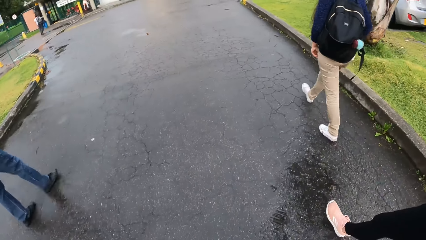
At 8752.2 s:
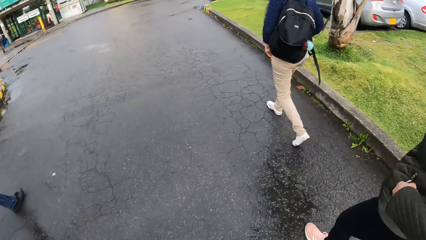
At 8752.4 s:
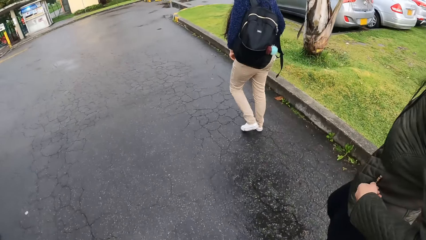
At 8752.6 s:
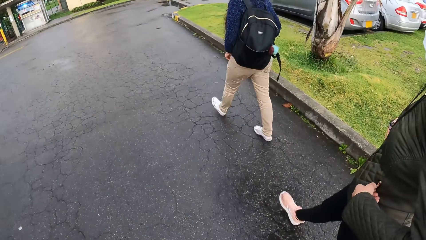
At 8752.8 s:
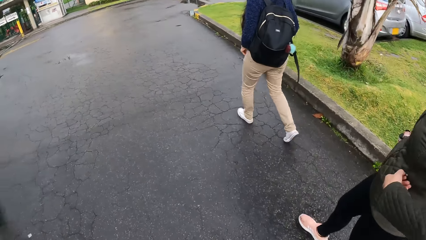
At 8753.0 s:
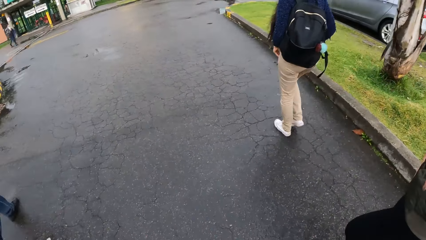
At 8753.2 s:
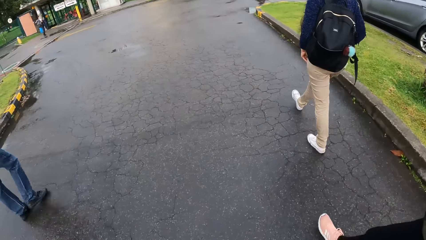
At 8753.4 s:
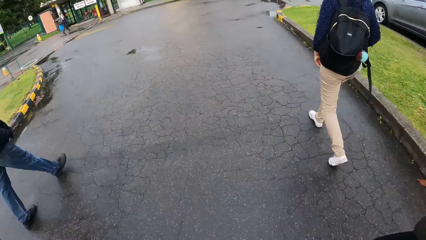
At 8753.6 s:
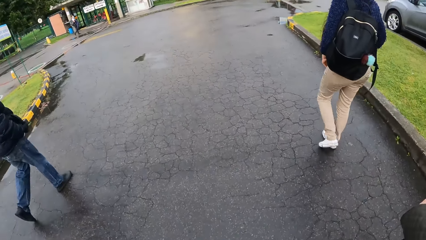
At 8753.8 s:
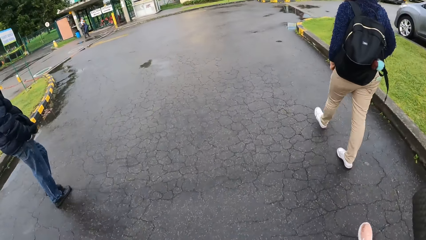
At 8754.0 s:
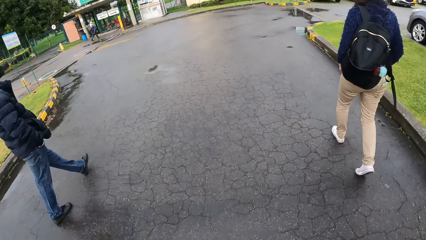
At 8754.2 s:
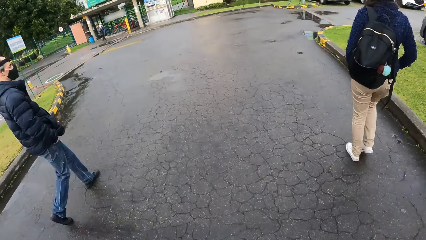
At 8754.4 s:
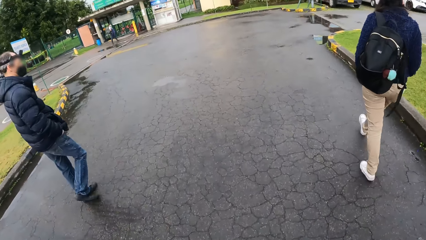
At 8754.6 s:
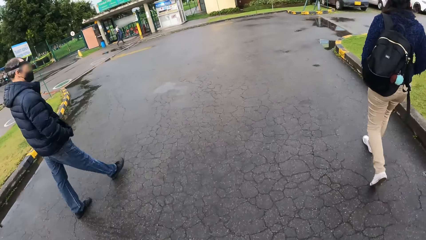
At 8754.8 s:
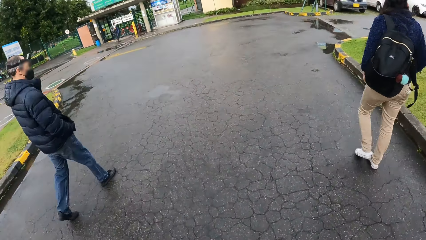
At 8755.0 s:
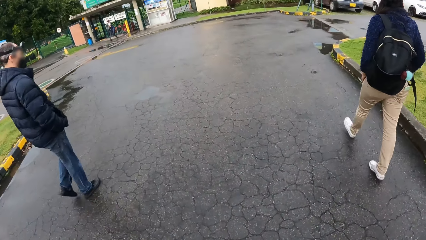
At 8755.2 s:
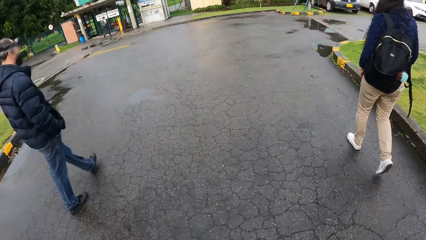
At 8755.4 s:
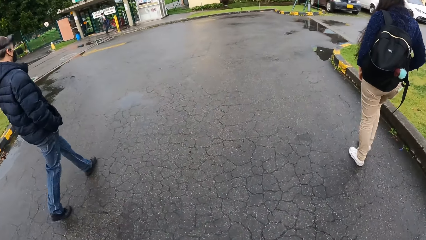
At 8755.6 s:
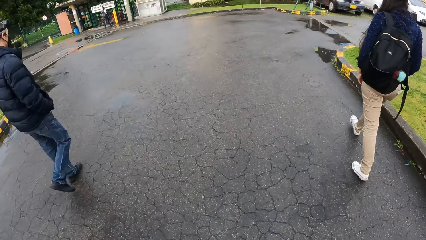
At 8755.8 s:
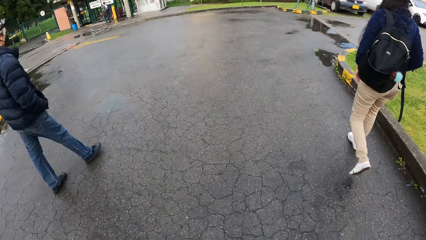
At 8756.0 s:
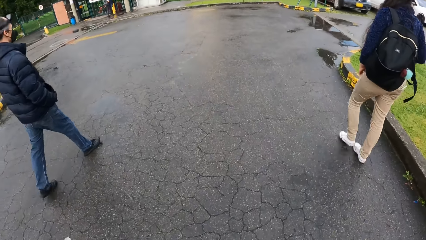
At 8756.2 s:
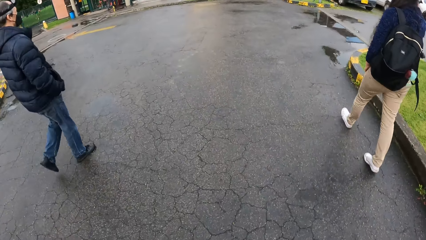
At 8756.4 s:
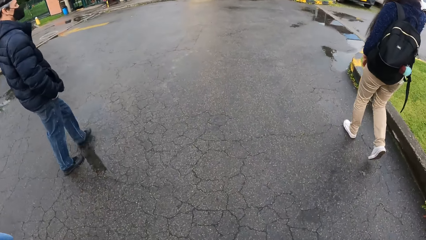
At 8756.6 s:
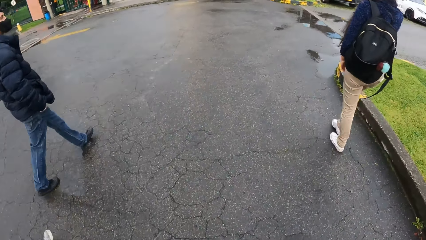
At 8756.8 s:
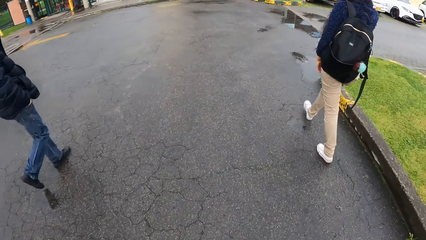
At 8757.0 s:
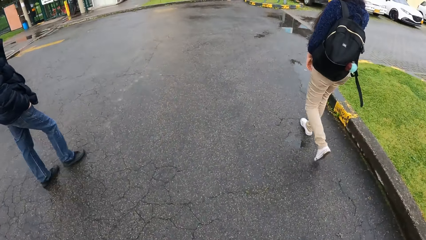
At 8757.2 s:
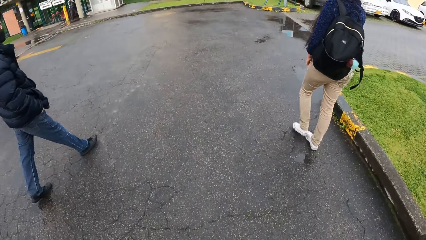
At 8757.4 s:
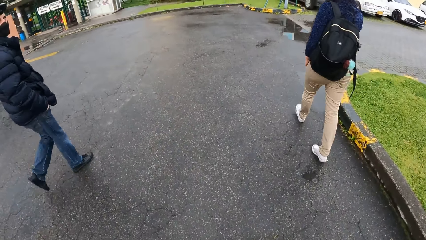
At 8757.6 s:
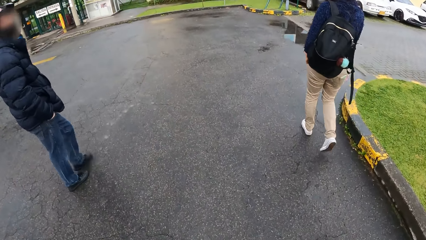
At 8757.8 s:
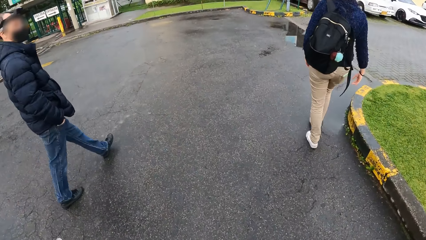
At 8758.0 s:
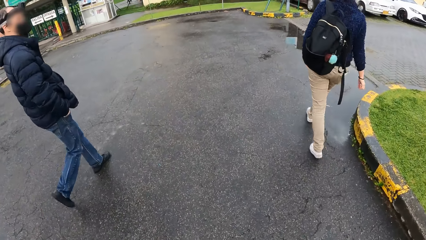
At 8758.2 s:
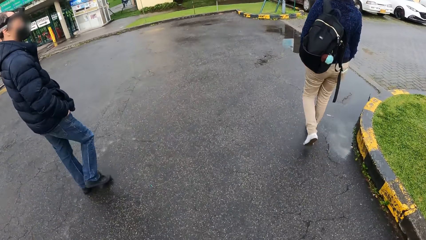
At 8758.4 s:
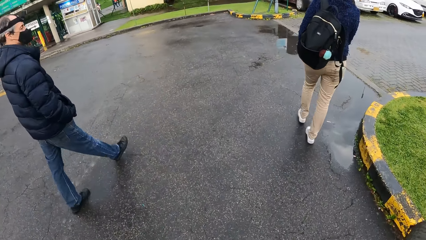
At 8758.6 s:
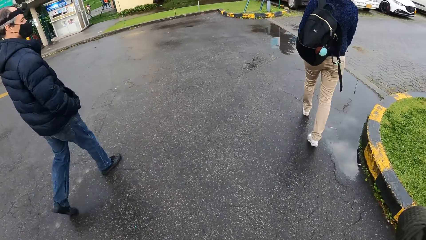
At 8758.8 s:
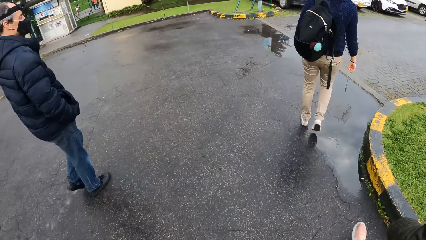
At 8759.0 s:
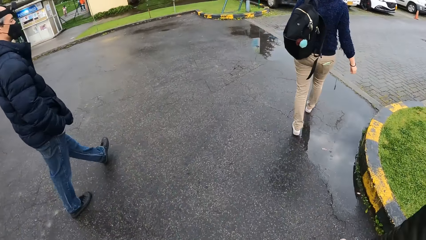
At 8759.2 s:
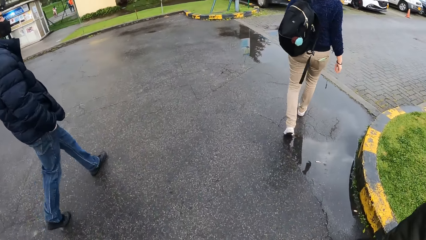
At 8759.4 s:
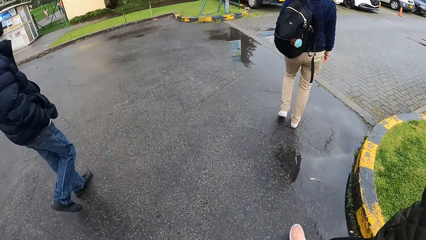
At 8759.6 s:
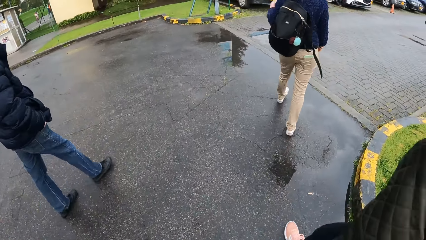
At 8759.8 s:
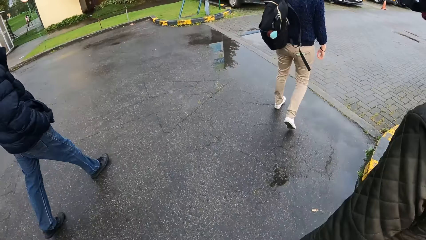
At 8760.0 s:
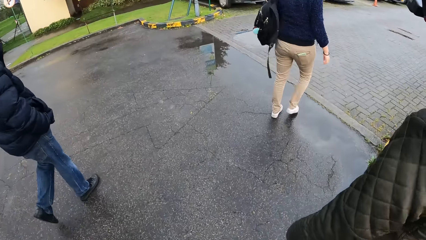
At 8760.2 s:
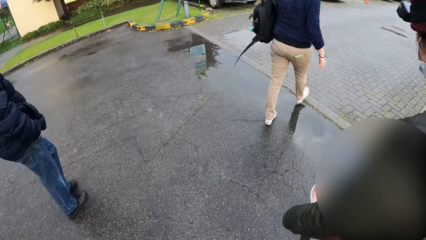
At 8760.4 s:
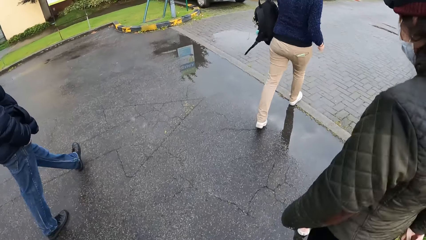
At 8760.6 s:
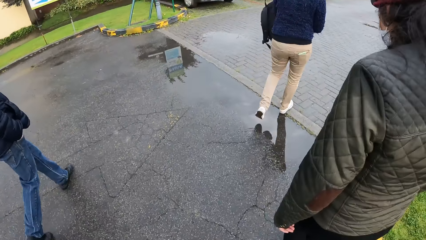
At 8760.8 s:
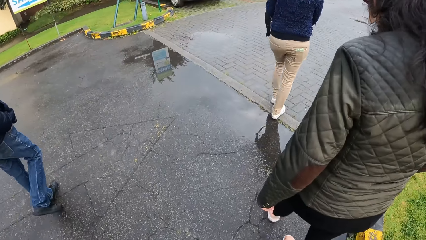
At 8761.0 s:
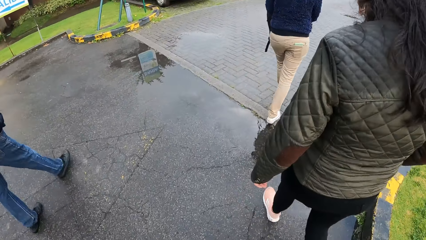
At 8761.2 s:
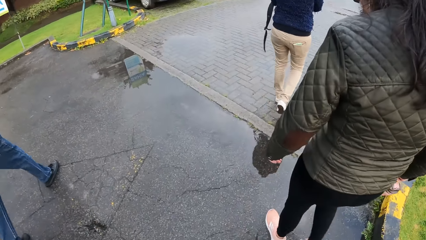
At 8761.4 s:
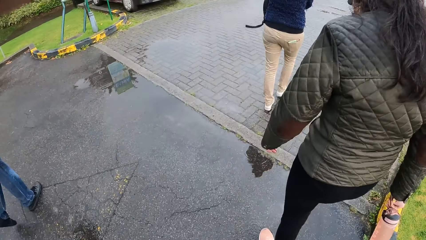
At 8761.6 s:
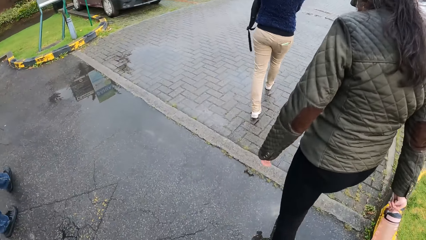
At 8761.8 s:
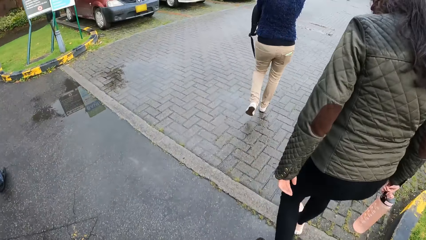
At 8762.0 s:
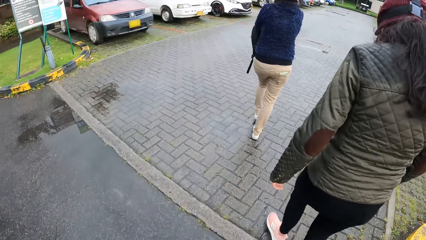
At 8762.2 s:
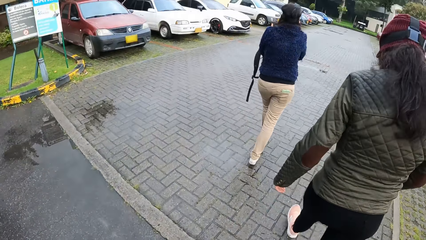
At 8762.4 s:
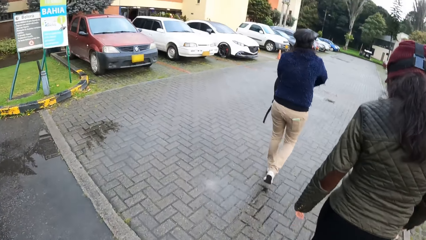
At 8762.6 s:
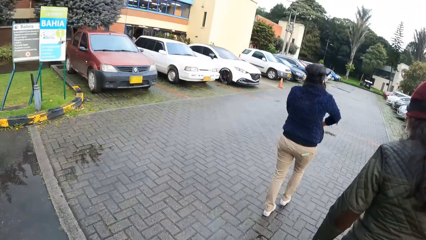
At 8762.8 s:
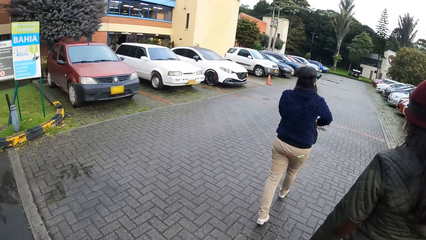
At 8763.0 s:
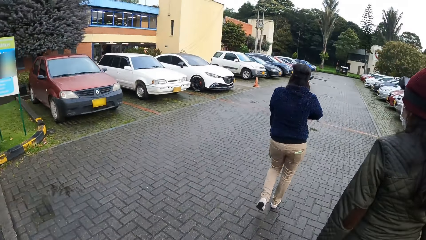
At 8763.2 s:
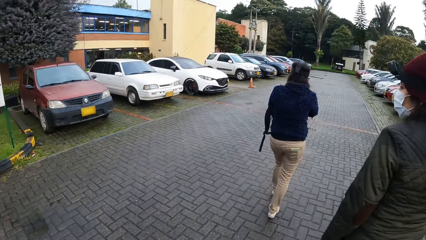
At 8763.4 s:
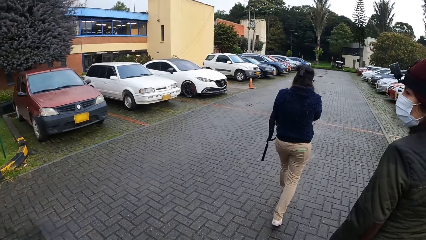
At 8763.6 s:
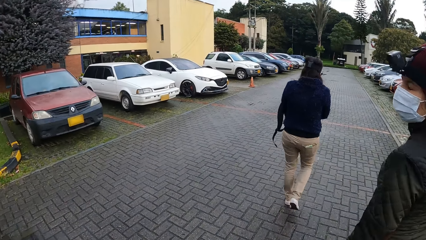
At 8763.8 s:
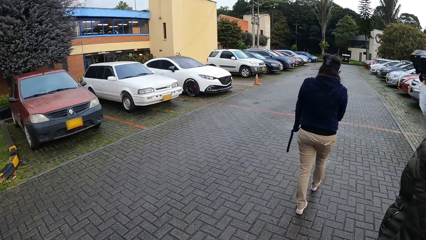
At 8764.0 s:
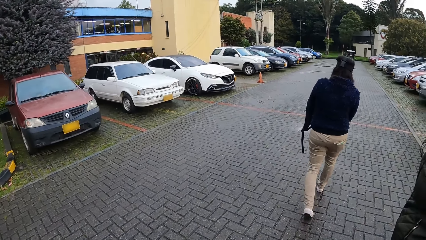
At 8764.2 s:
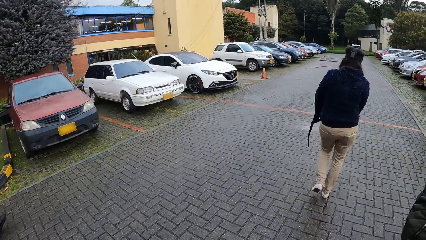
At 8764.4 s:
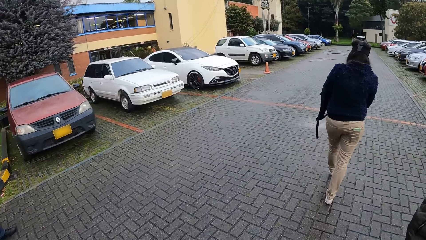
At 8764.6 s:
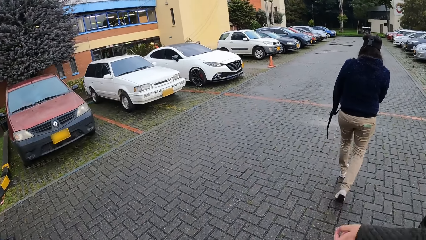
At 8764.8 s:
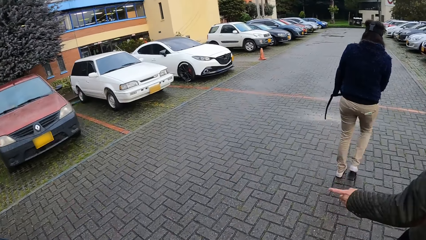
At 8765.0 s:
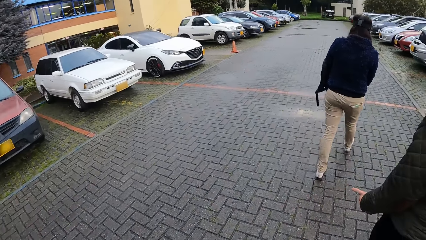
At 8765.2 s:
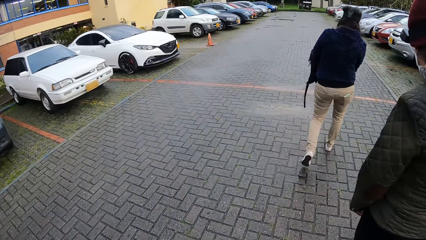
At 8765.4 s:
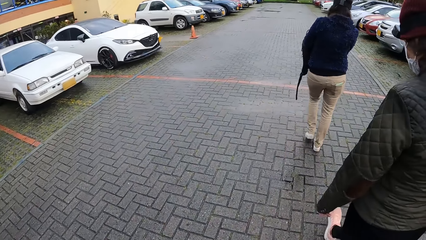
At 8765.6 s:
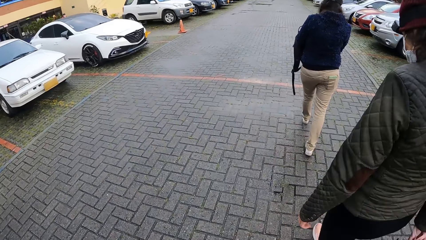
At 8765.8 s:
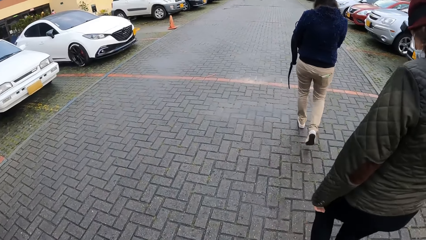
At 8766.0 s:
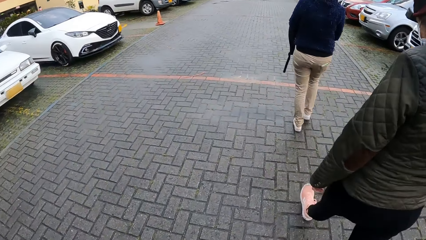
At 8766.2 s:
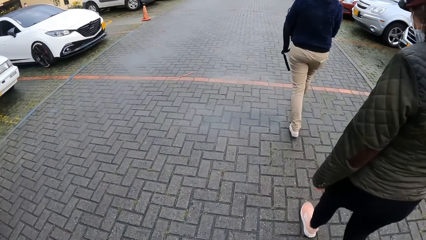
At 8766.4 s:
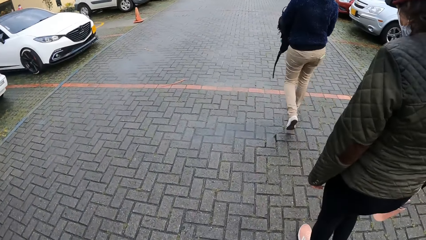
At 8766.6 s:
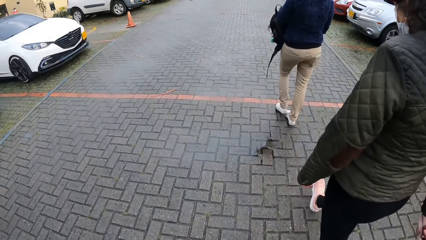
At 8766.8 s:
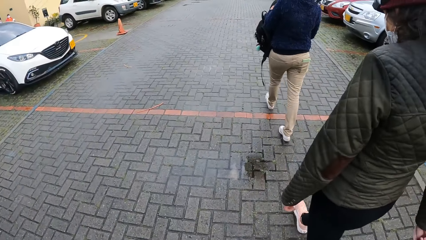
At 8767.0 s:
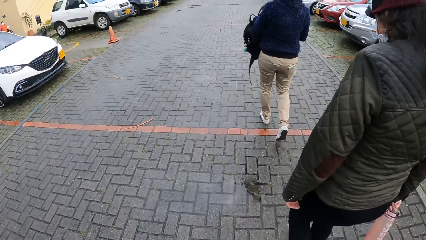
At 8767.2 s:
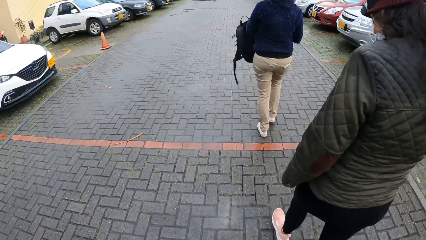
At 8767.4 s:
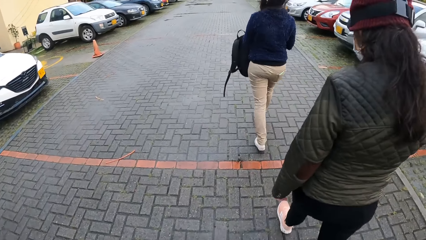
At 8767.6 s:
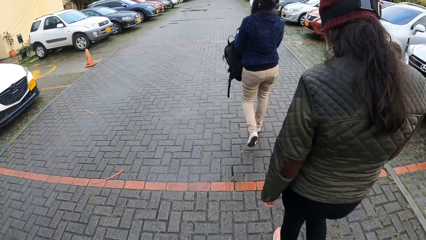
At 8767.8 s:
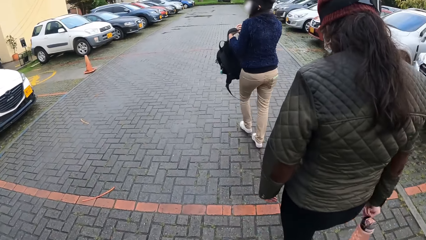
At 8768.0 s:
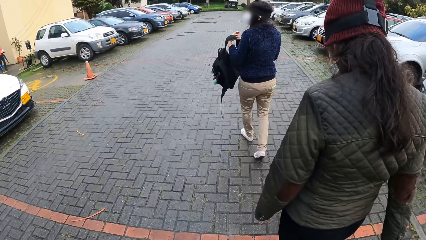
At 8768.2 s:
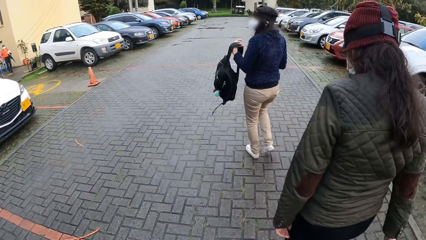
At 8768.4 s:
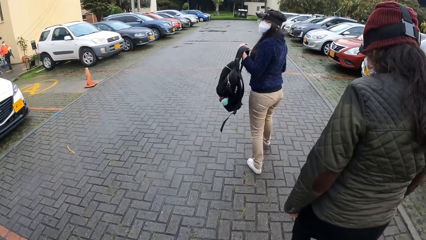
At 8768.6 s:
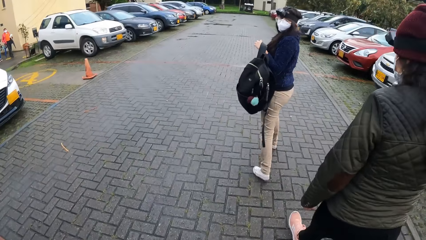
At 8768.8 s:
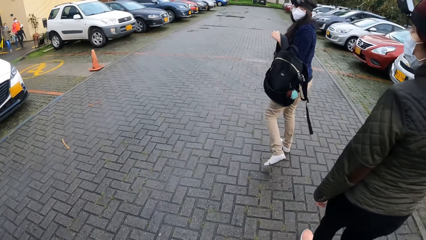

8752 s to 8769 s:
A woman takes a bag from her back with her left hand. The camera wearer walks on the road and looks at the woman.
